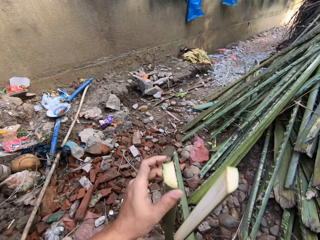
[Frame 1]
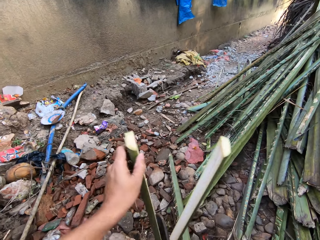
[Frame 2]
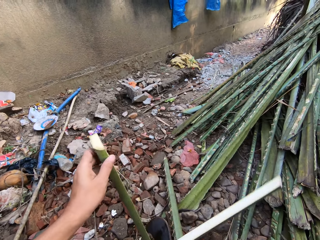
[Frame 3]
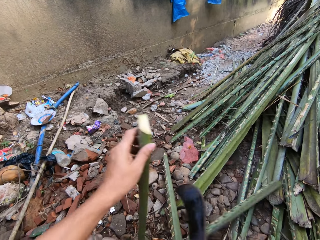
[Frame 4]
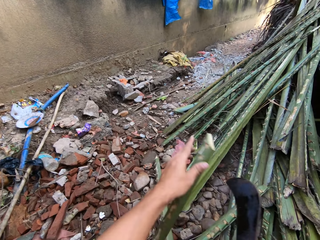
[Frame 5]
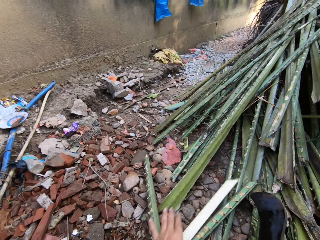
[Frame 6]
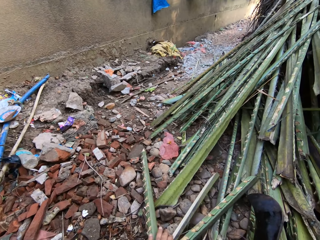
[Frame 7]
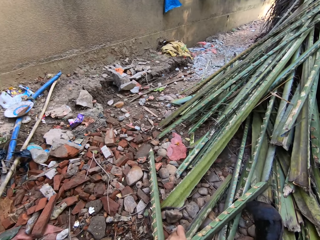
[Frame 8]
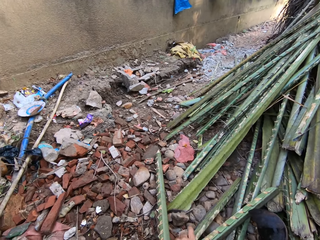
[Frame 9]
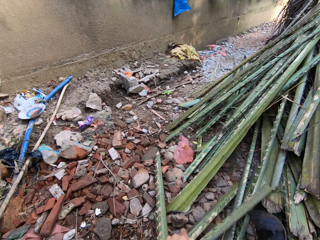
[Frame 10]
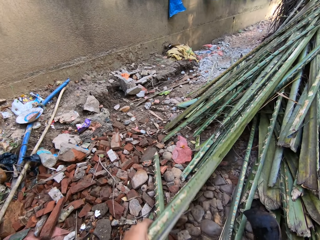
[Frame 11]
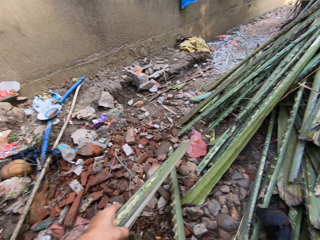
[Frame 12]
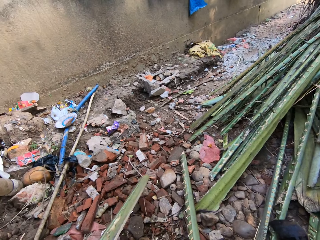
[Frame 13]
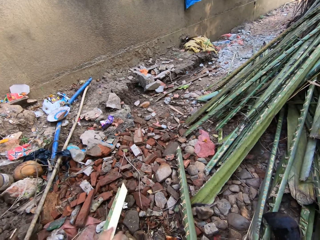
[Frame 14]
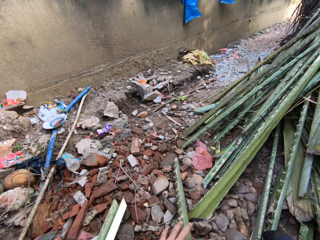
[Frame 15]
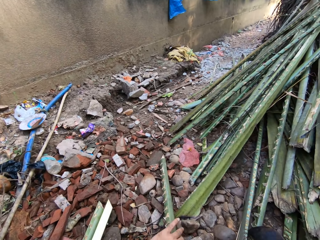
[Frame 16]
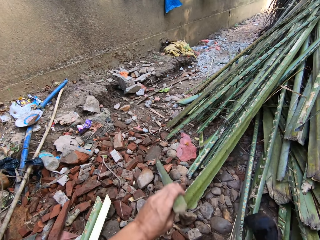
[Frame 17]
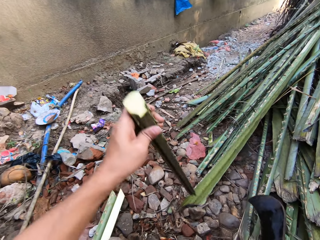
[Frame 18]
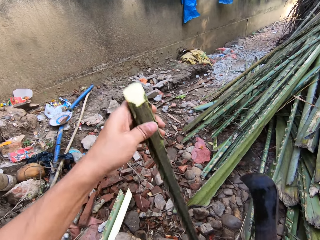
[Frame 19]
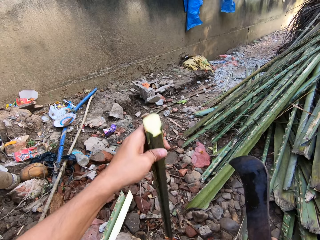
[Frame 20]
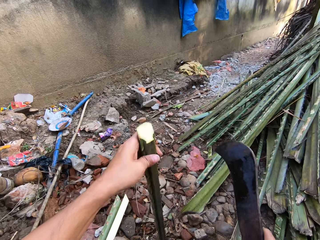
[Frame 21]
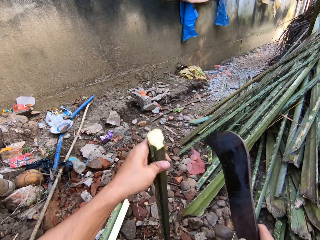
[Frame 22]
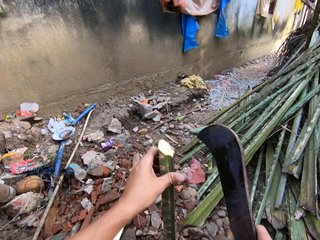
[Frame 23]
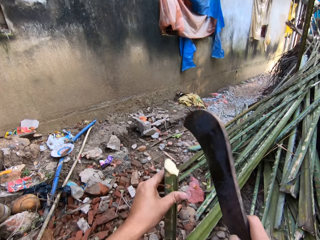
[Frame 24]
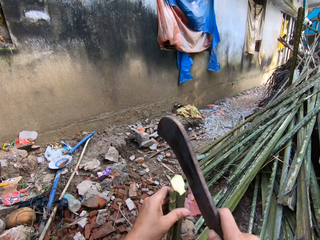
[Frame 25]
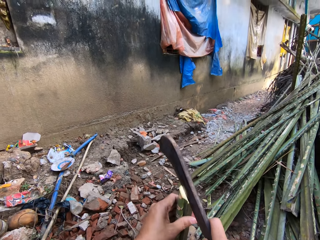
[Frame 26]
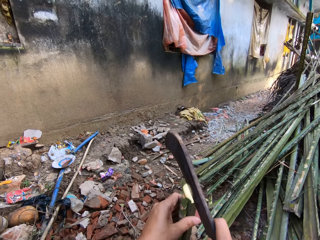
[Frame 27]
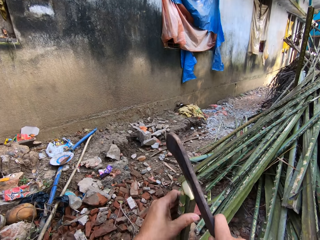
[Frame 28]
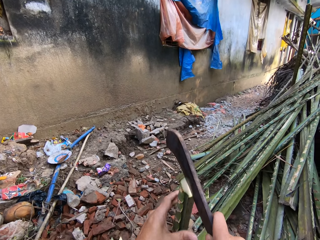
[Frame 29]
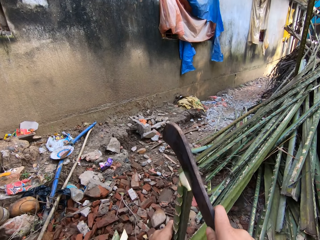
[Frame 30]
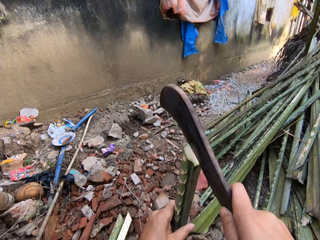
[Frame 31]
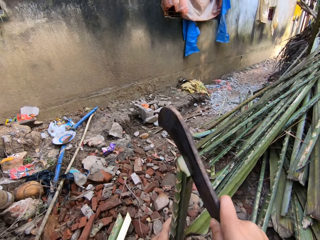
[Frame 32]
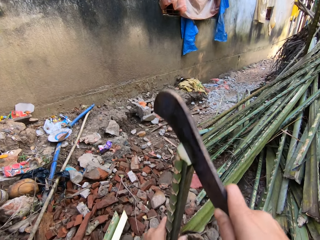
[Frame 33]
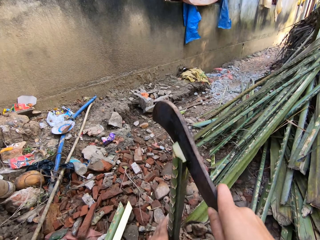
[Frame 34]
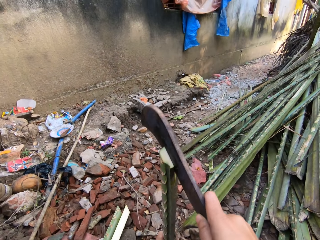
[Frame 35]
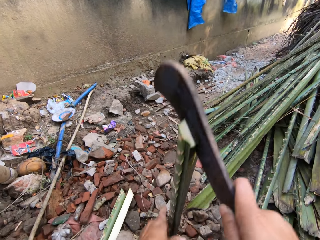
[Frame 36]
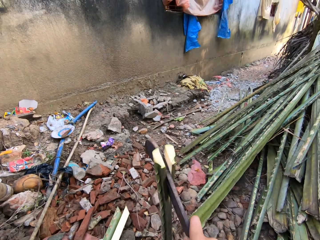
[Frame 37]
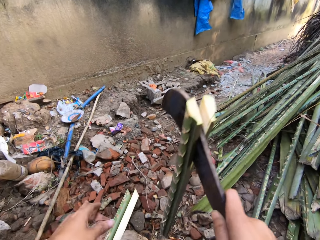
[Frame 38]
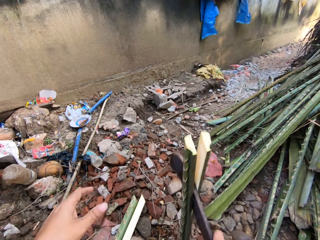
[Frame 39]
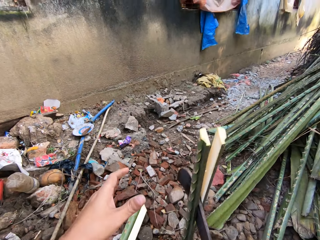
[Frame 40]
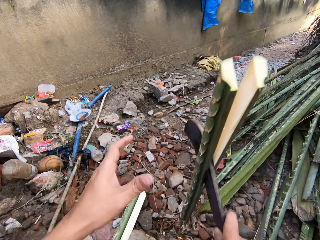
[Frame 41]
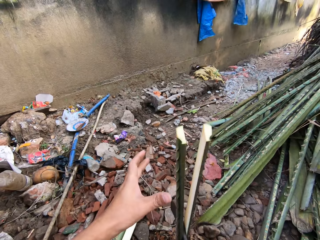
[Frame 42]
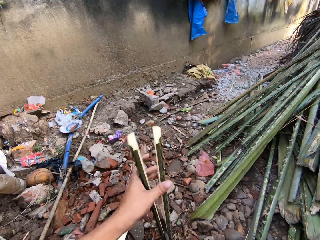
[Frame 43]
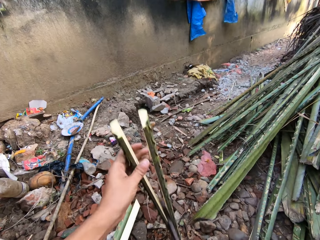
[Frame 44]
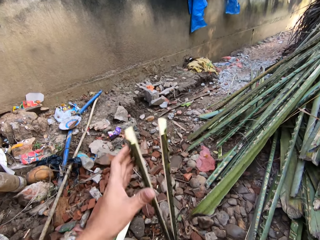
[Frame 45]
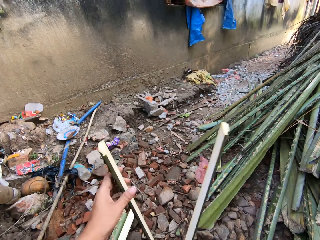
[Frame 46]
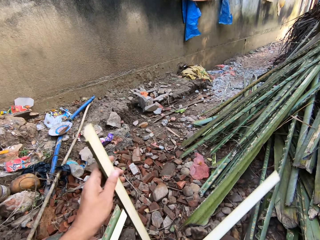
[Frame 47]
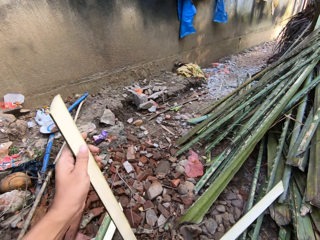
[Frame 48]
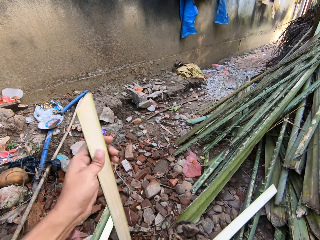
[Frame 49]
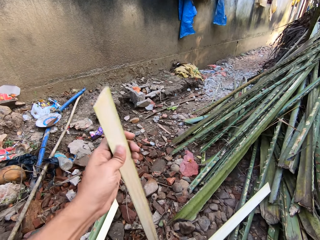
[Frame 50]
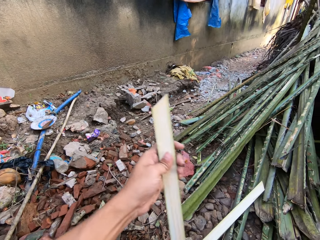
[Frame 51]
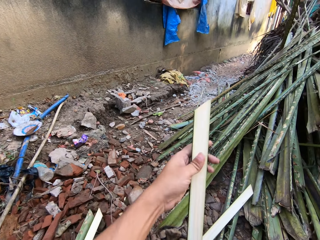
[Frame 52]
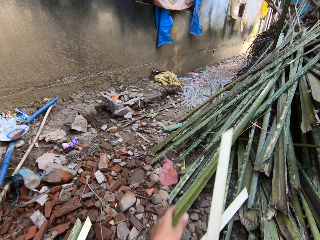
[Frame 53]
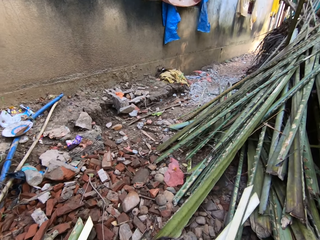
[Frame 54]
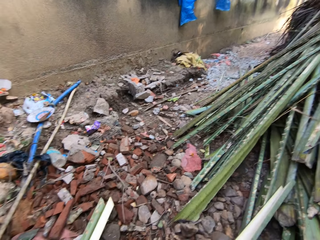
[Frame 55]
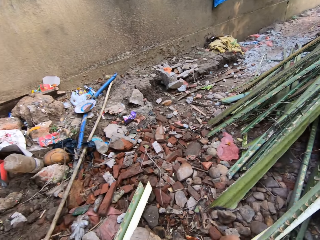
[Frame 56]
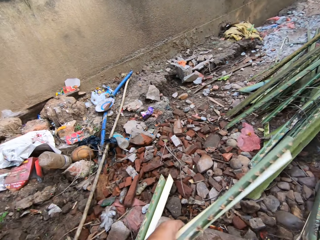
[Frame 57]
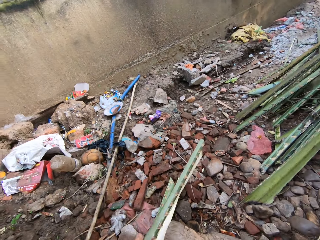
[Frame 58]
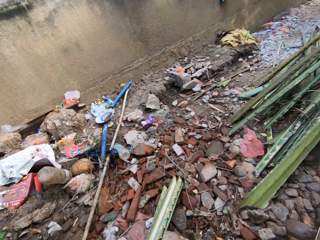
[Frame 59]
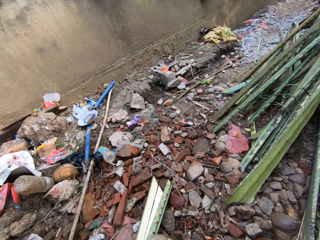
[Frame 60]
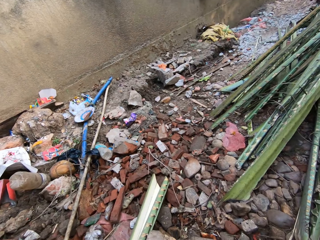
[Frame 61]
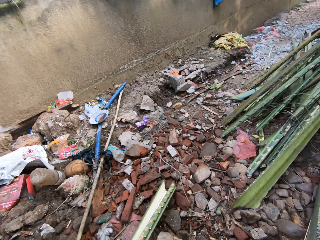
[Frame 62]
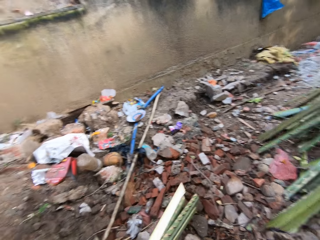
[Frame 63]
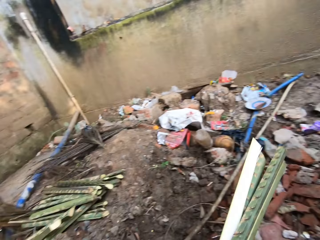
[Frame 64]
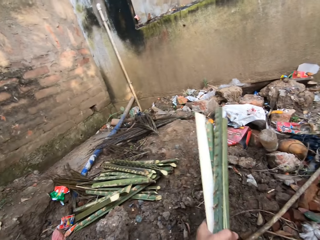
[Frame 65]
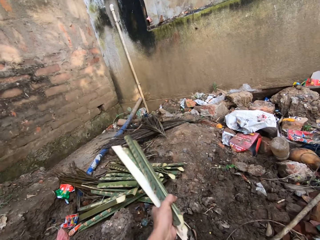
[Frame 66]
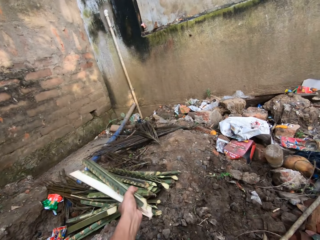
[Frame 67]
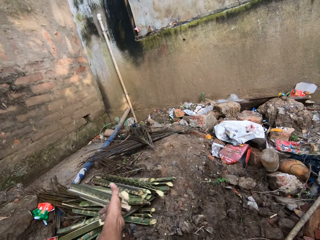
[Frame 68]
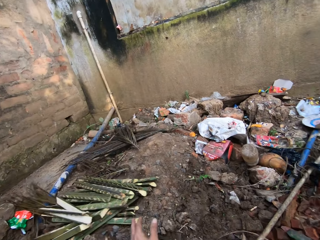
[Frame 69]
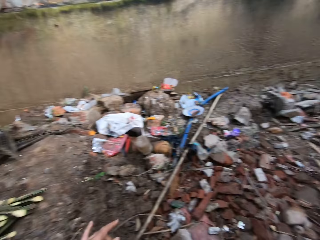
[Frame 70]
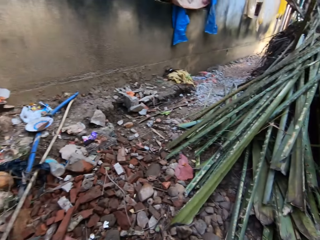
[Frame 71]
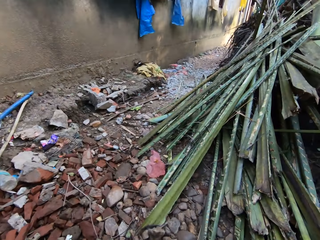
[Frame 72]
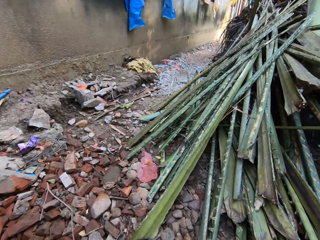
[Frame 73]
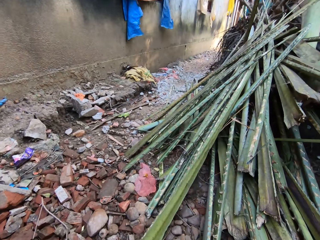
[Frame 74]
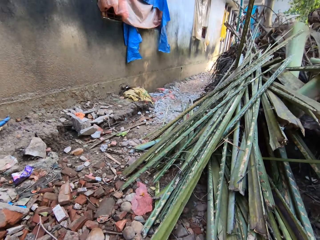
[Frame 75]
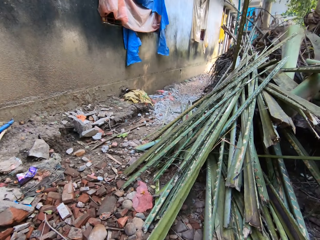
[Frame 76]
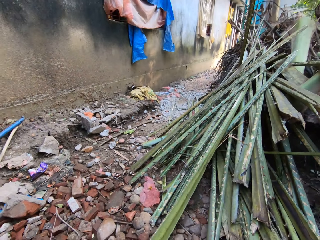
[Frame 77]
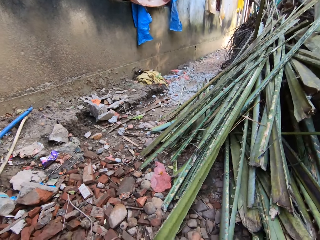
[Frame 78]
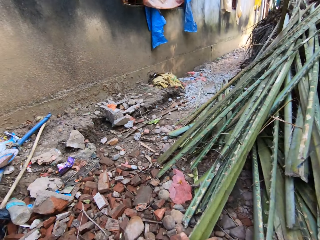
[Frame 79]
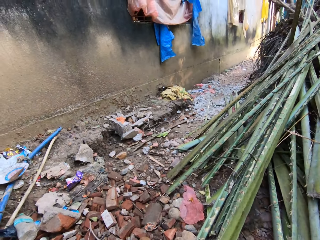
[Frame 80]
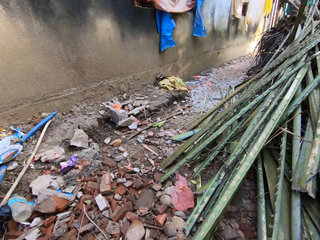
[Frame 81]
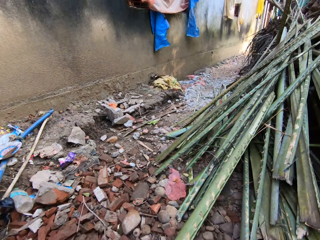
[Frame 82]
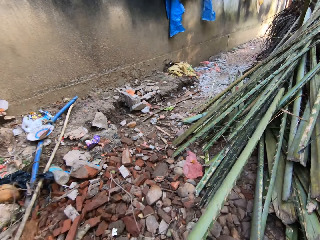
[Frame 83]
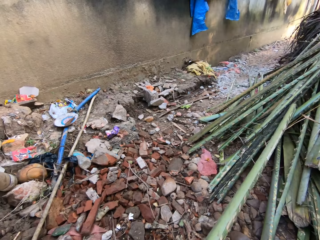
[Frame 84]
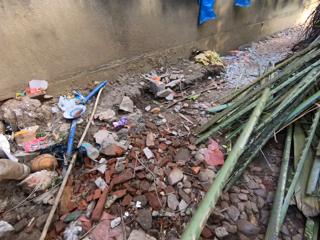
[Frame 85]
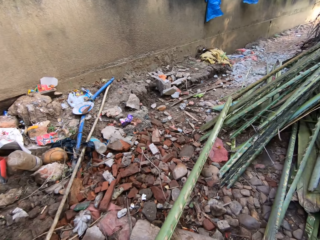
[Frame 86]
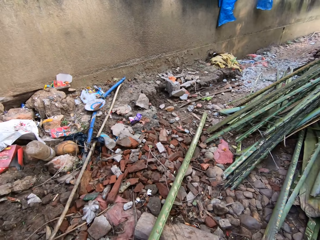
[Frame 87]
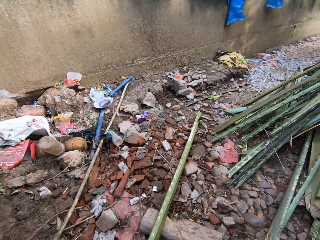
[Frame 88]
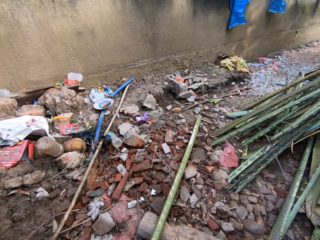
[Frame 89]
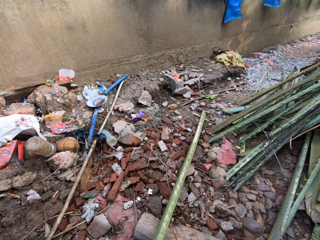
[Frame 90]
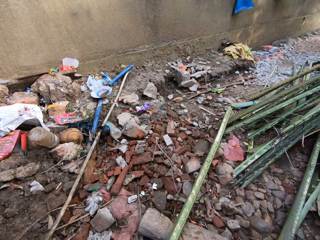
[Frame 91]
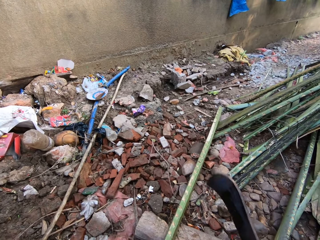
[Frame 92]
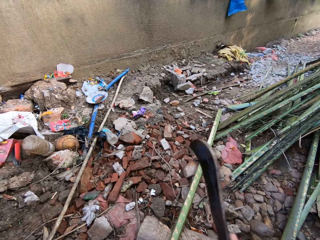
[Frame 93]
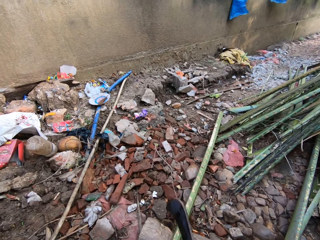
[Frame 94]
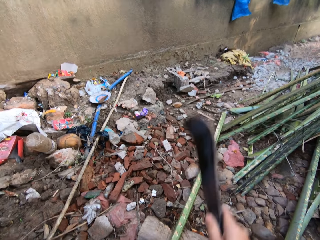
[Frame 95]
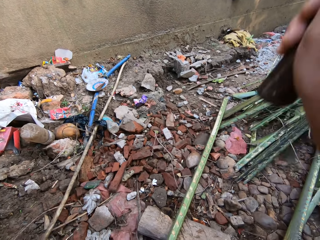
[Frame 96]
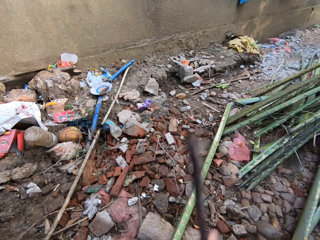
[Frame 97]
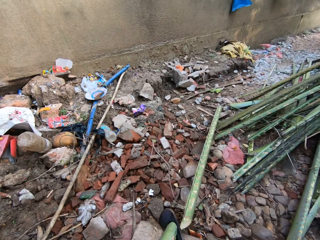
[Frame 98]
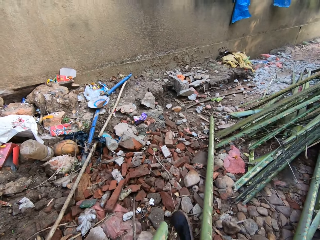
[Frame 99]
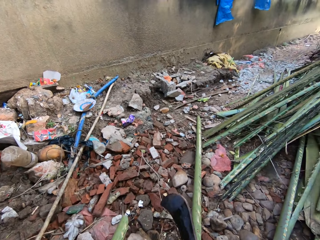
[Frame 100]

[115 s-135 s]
The camera wearer picks the cut palm branch from the ground. They place the cut palm branch aside. They hold the palm branch on the ground. They divide the palm branch into two with the machete. They pick the cut palm branch from the ground and place the cut palm branch aside. They pick the cut palm branch from the ground and place the cut palm branch aside on the floor. They pick a palm branch from the heap of palm branches. They place the palm branch on the wood. They cut the palm branch with a machete.

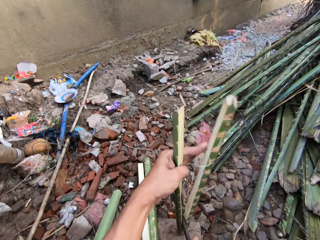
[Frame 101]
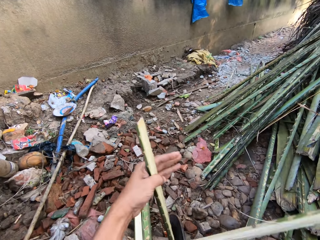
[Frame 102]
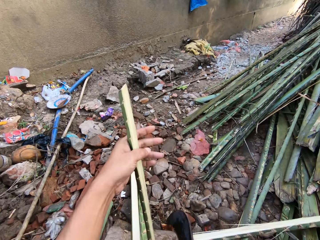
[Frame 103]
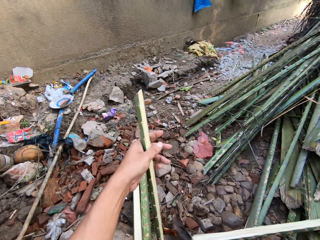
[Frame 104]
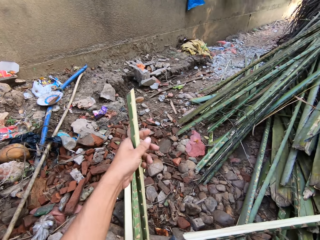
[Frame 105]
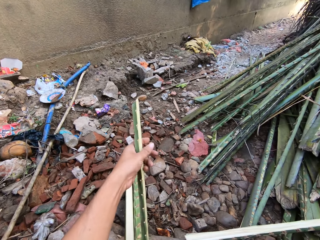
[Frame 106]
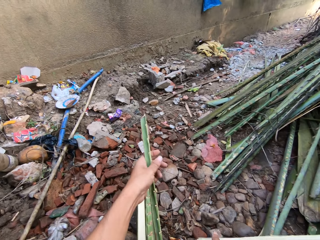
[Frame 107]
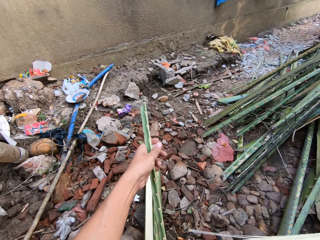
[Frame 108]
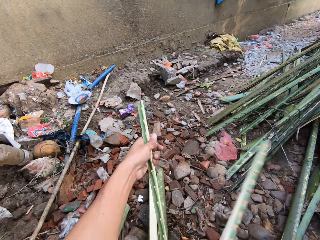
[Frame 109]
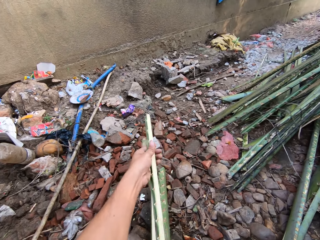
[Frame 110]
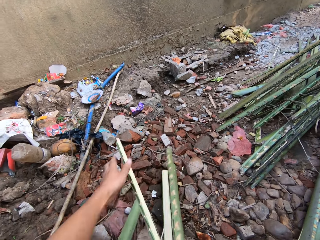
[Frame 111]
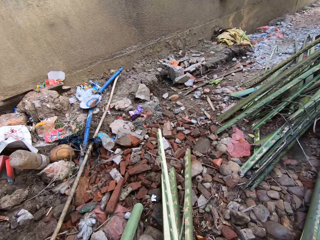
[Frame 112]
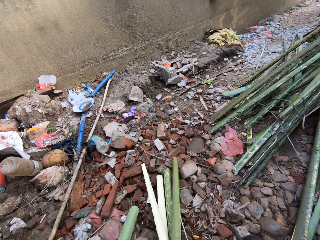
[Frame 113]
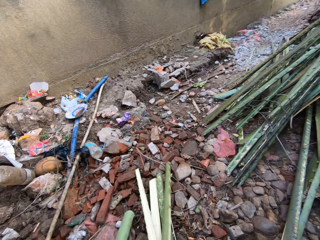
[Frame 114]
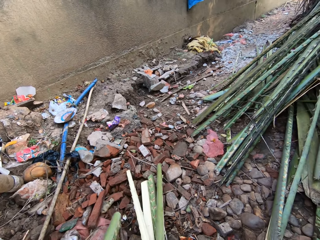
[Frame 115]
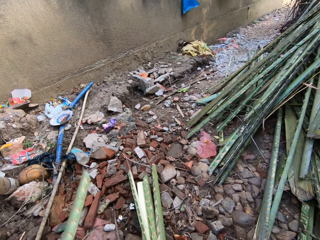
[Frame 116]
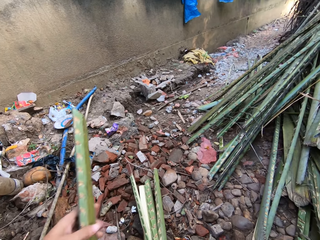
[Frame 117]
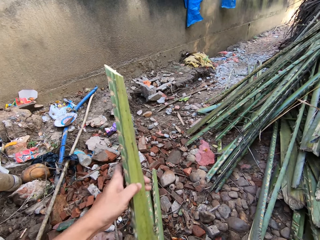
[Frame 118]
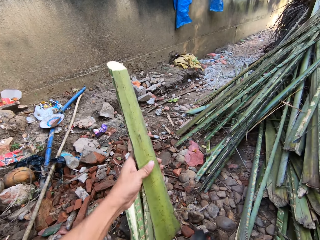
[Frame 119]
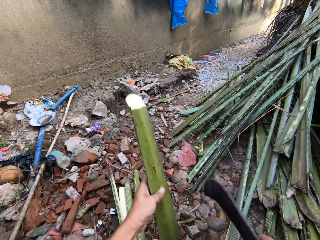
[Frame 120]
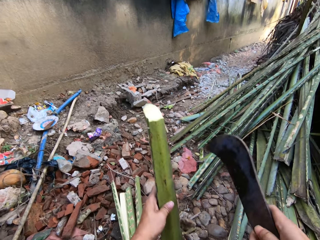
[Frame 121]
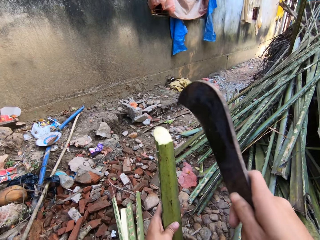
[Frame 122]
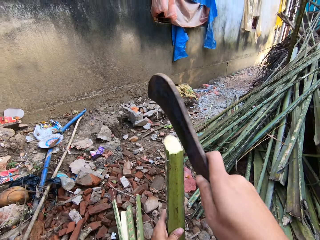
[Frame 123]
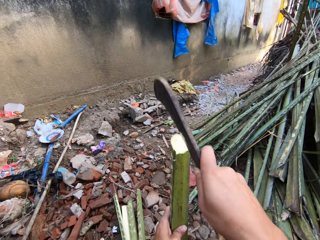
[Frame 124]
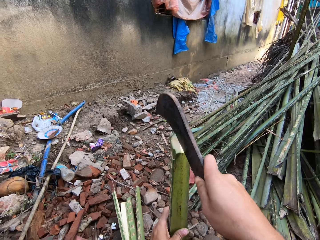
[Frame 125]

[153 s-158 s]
The camera wearer places the cut palm branch aside. They hold the palm branch on the ground.
